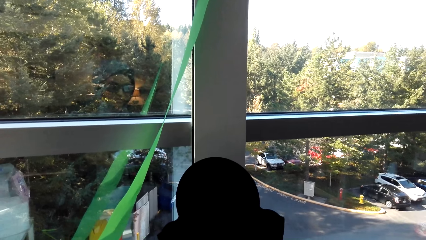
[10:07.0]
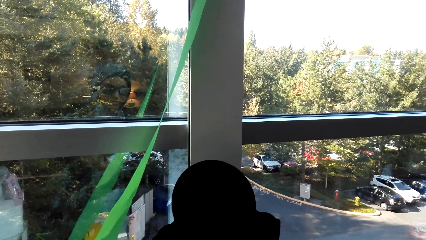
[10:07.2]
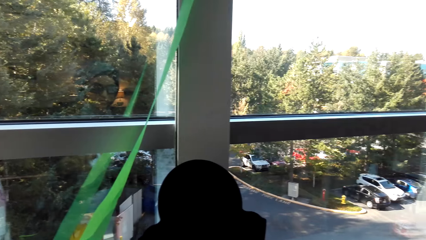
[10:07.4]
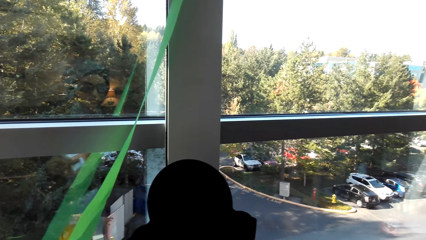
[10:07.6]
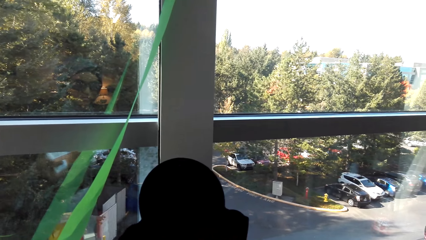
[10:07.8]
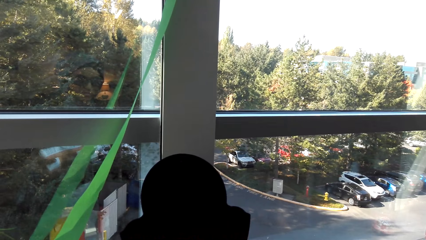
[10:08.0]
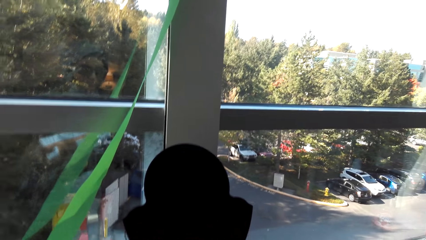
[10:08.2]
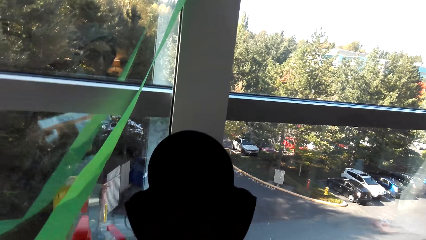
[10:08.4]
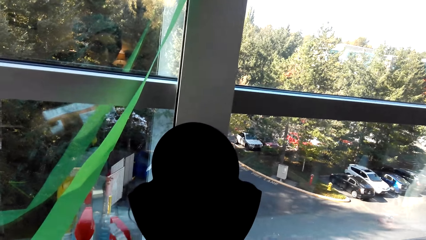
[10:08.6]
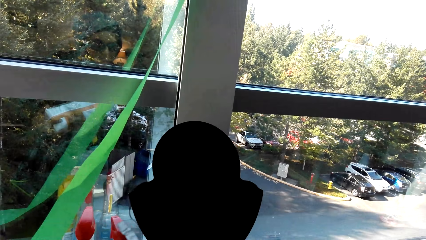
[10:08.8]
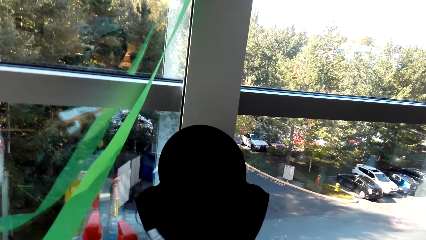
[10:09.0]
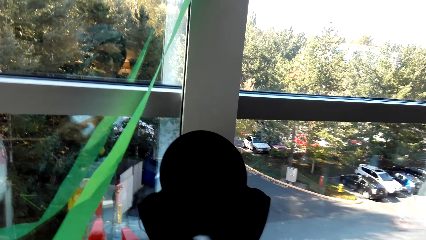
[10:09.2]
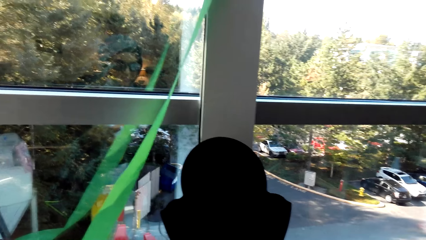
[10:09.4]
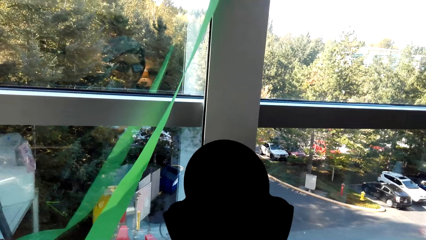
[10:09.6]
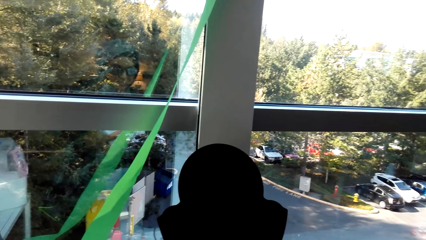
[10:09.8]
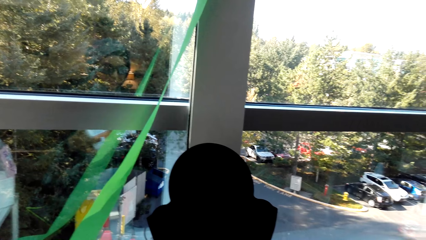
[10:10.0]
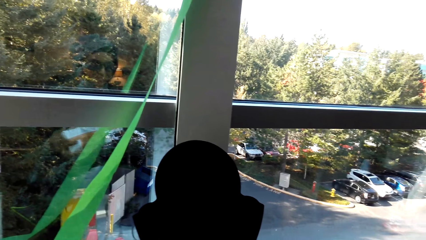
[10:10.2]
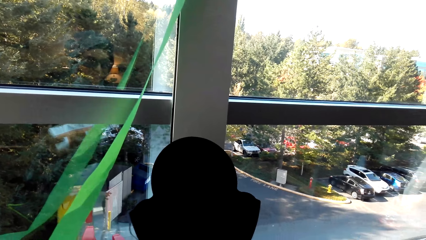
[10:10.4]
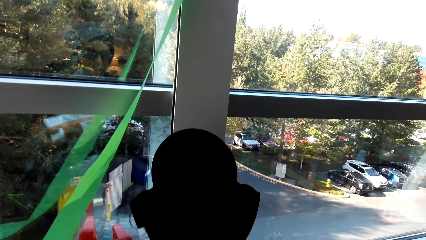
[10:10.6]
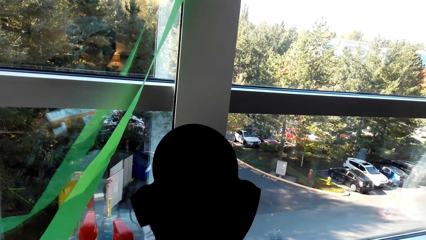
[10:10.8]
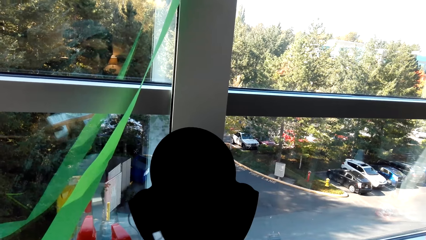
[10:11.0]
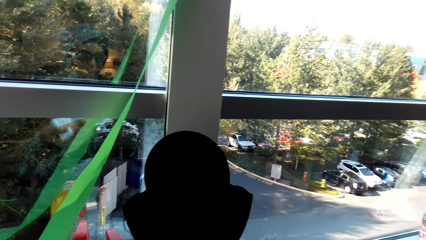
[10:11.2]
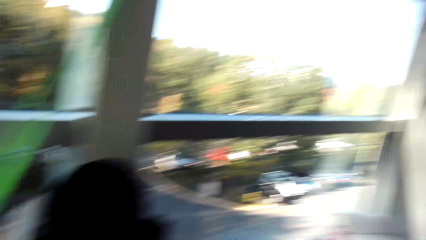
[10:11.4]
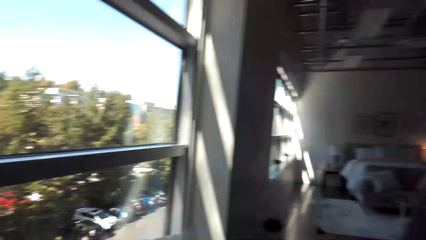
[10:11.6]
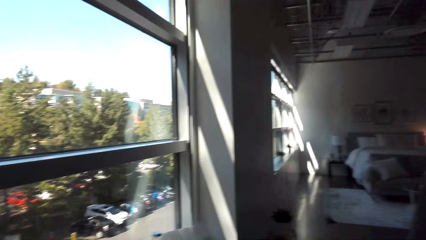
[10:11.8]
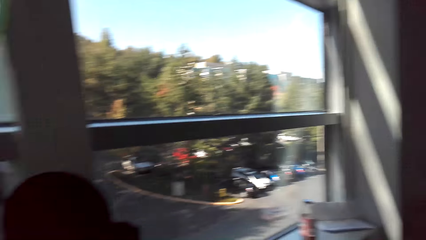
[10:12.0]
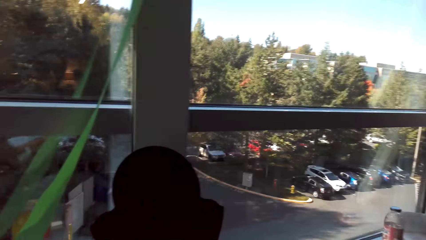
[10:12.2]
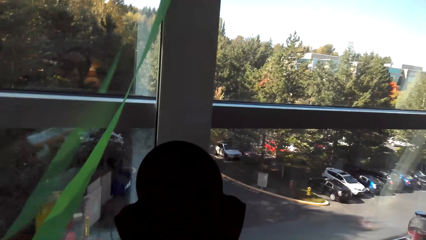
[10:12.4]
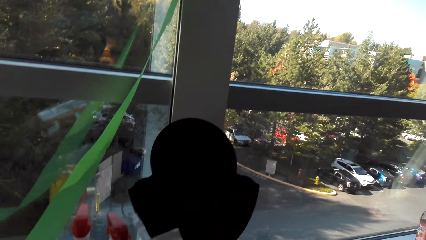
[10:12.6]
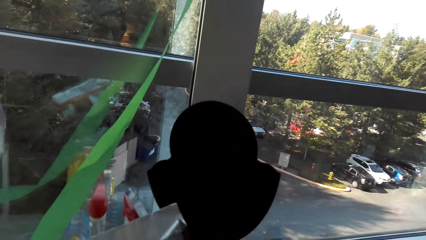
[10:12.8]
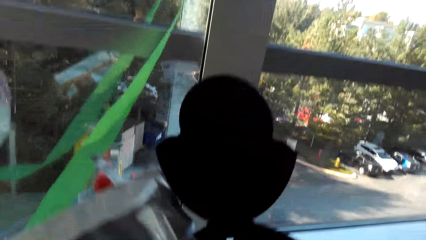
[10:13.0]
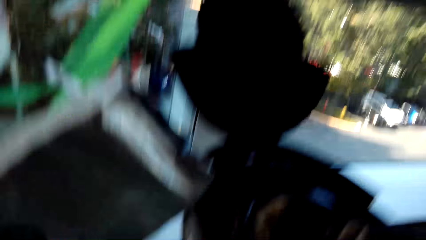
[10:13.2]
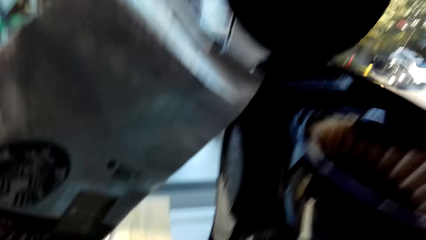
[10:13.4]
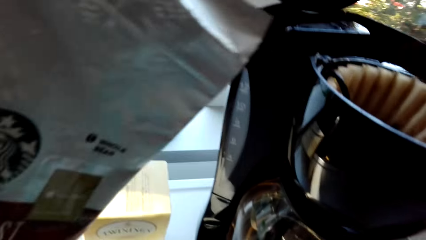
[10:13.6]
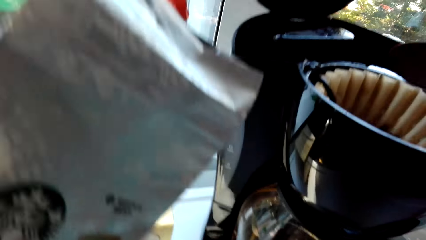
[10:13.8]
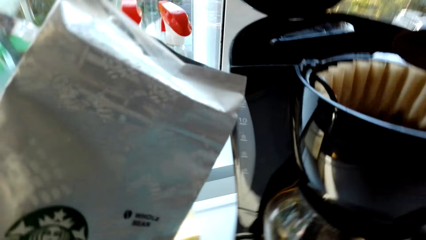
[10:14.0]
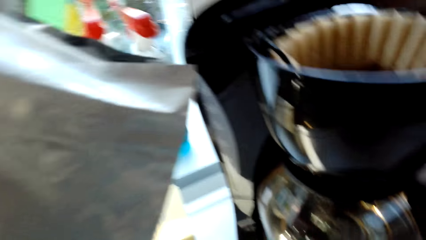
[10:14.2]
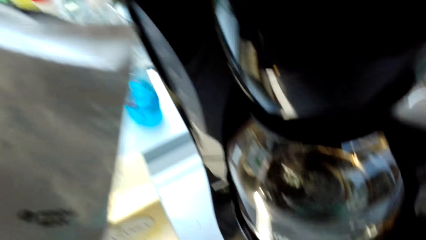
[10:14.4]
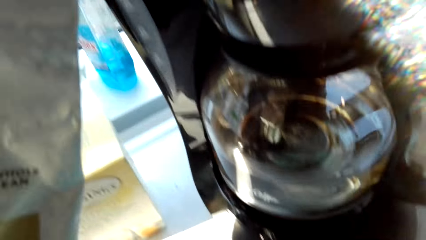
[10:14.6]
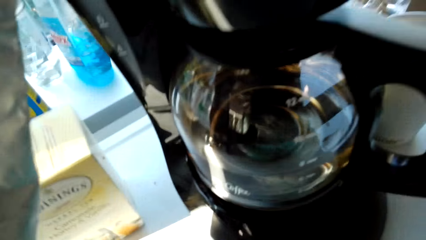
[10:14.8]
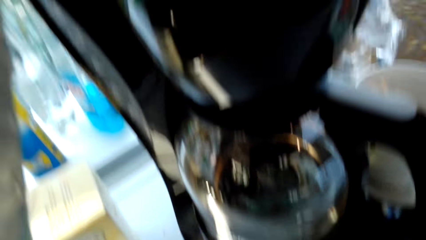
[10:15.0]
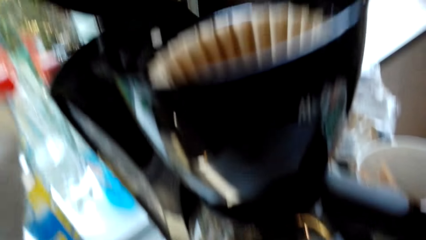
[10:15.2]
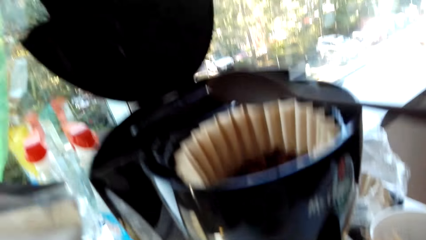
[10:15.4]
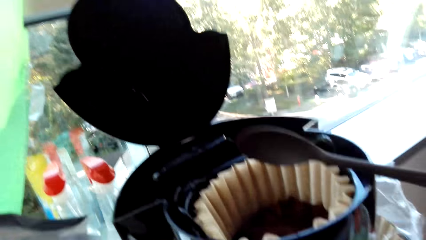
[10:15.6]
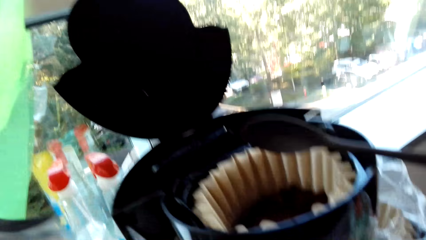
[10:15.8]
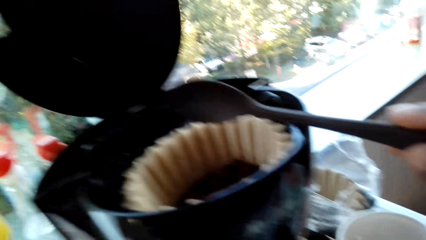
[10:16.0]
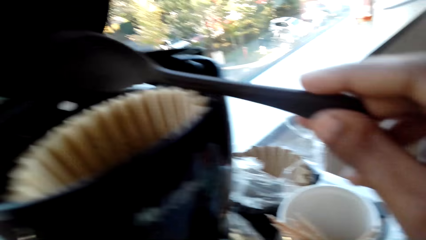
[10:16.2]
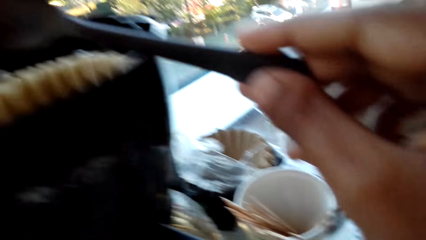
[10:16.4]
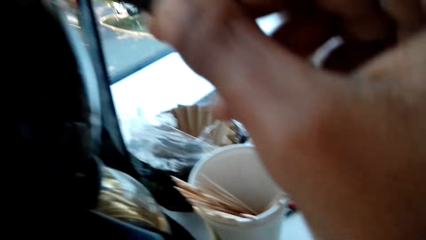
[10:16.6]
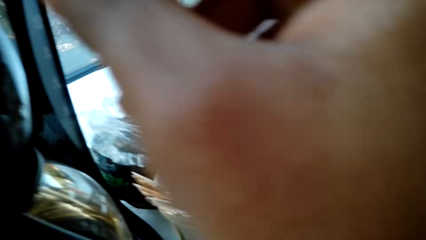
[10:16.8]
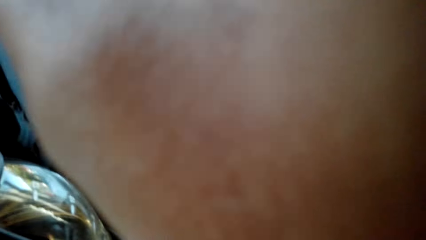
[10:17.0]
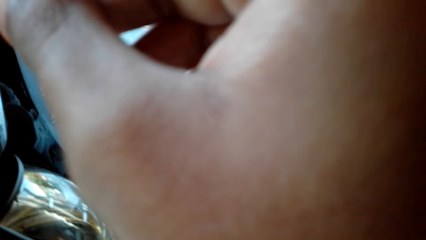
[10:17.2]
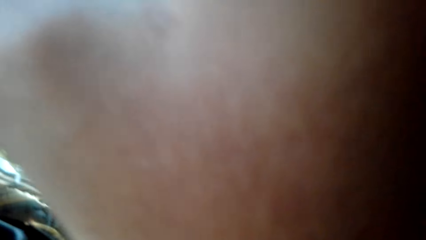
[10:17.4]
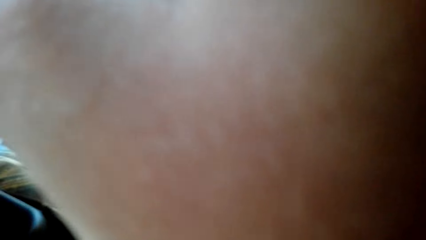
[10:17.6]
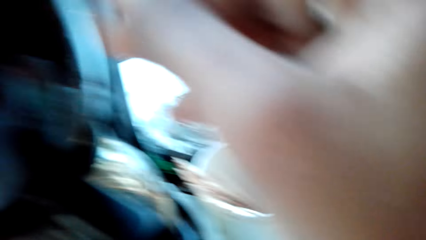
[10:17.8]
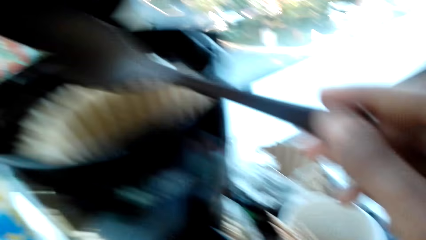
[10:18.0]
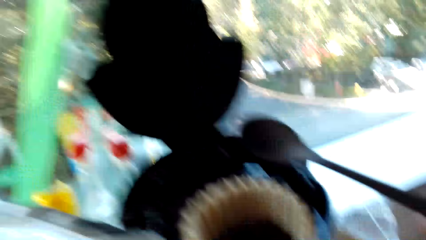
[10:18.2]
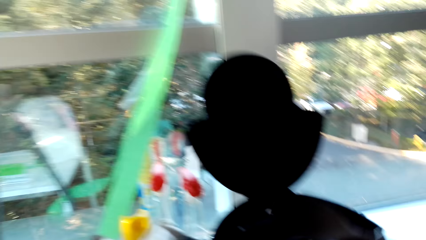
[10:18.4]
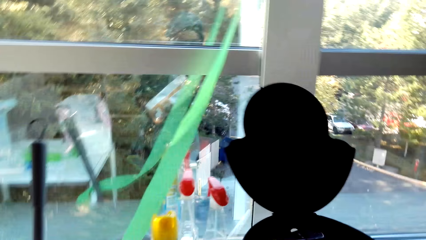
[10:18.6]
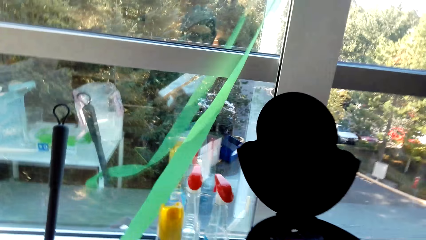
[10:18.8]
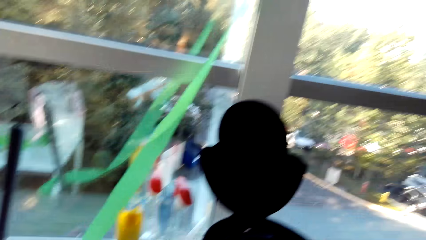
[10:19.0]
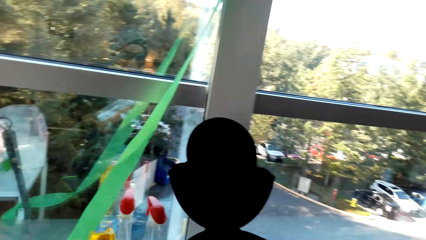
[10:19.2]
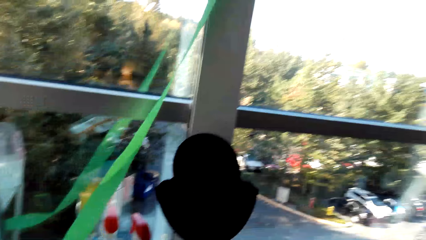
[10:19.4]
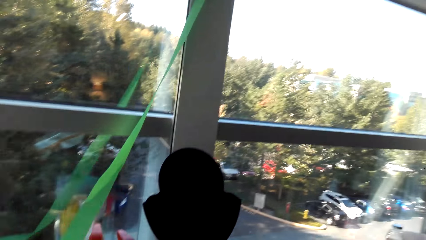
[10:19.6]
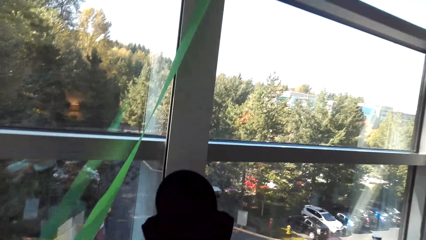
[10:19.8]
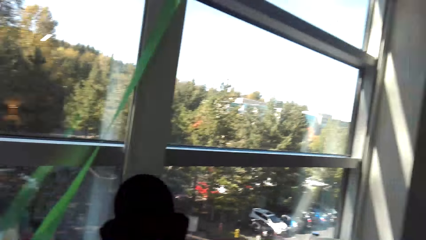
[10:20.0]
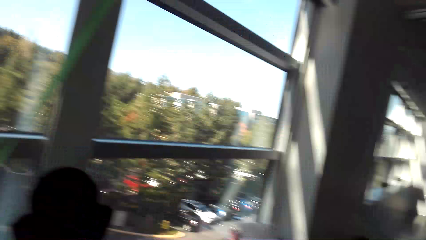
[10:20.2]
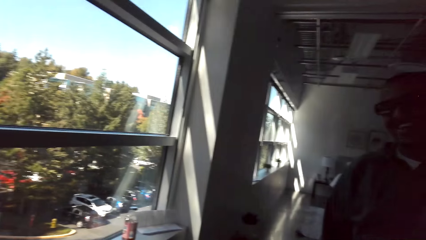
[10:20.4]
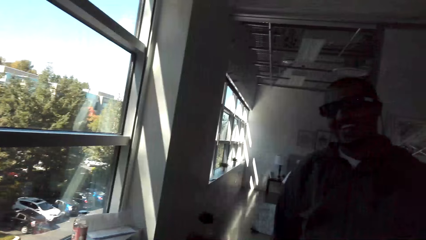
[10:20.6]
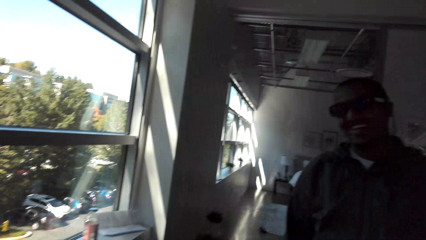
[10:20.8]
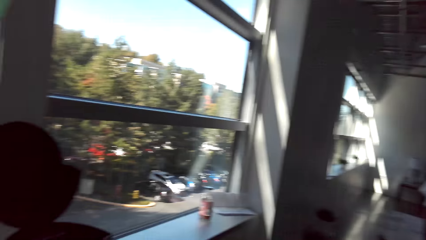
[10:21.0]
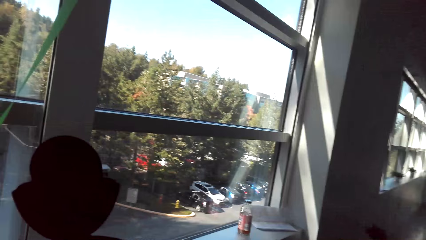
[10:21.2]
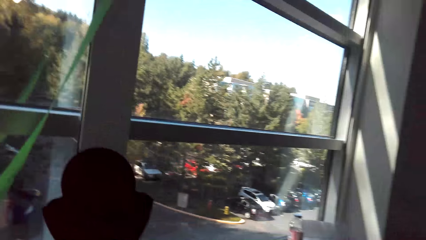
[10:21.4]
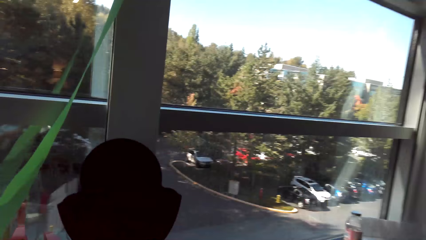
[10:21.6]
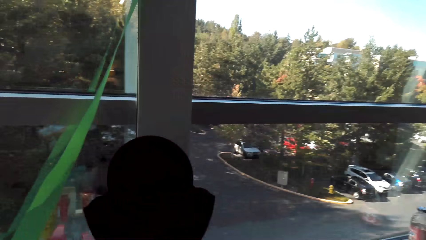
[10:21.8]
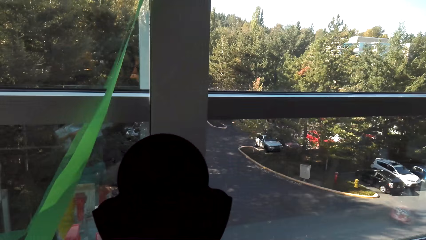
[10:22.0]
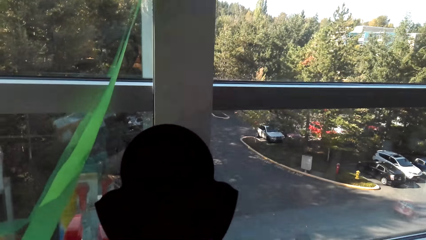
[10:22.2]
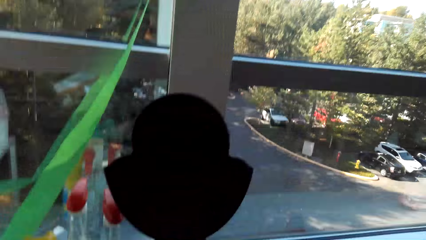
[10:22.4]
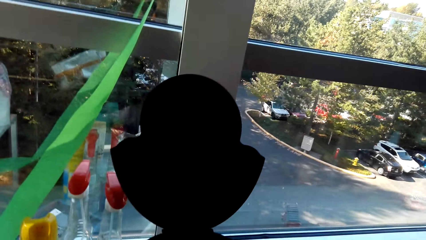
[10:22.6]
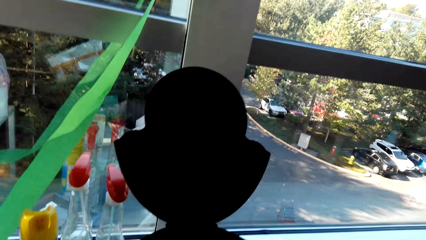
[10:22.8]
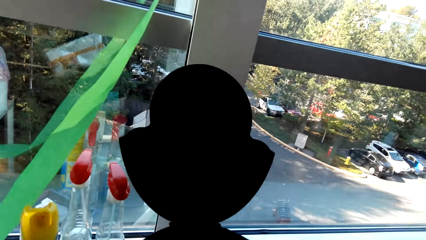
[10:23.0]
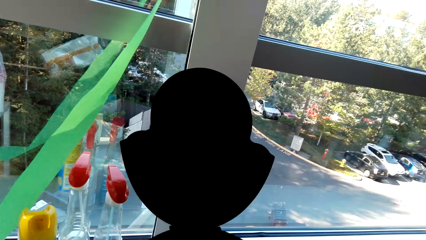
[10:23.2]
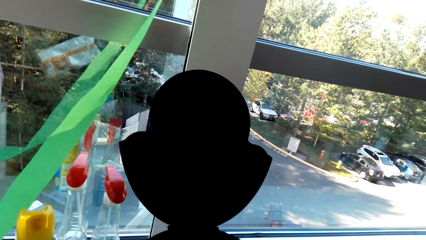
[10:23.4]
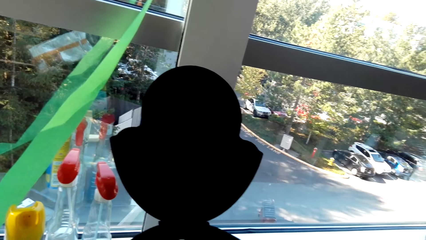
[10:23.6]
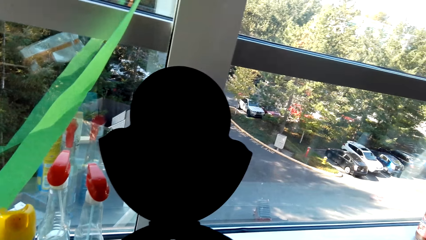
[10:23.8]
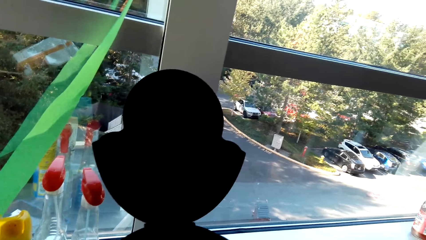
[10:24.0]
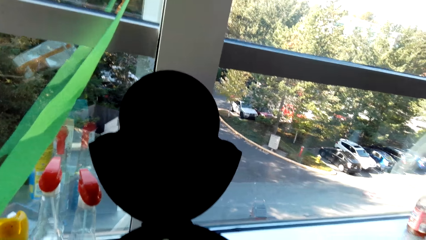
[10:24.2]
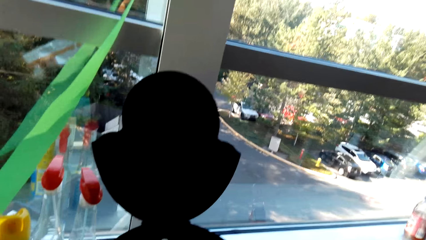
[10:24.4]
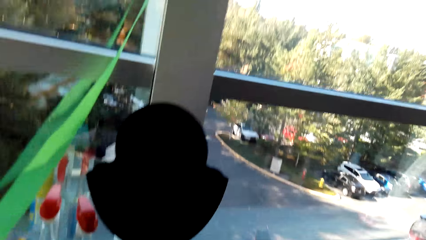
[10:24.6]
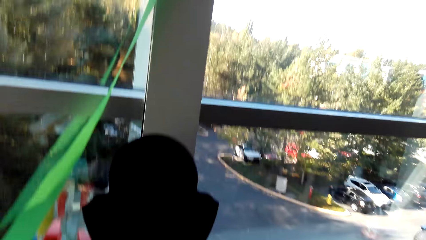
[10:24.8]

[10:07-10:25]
The camera wearer converses with a man. They pick up coffee. They place the coffee in the coffee maker. They converse with the man. They laugh. They pick up the coffee. They converse with the man. They pick up the coffee.
